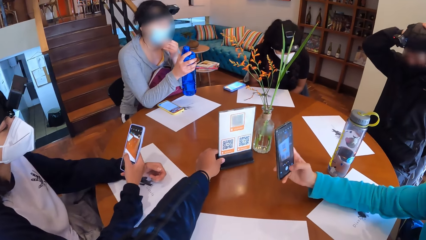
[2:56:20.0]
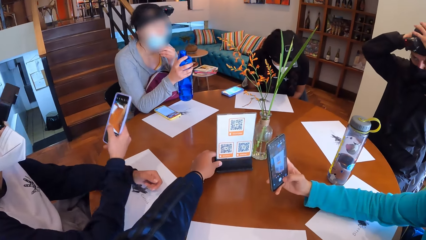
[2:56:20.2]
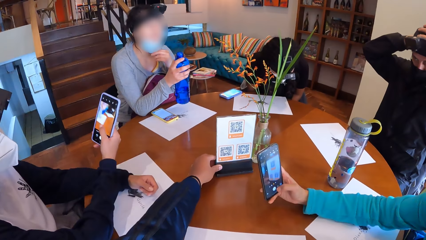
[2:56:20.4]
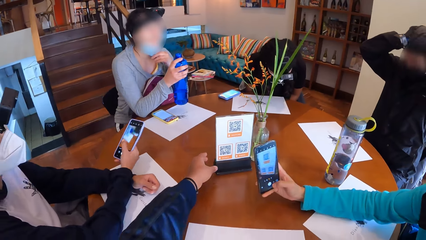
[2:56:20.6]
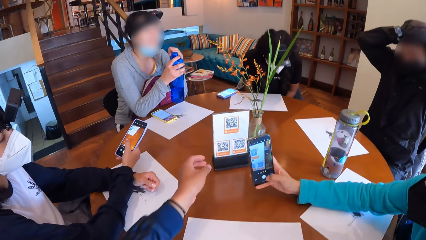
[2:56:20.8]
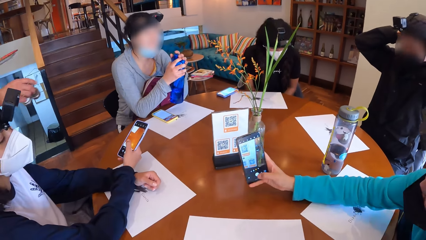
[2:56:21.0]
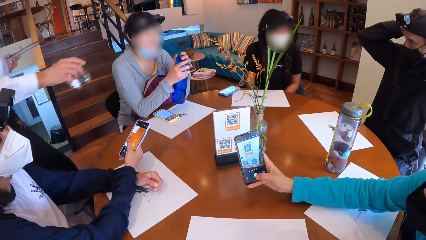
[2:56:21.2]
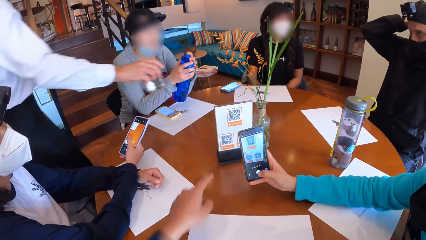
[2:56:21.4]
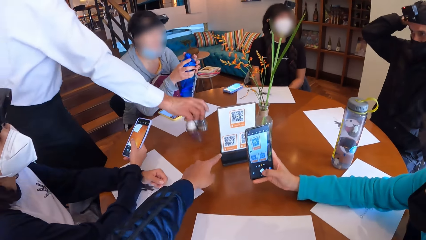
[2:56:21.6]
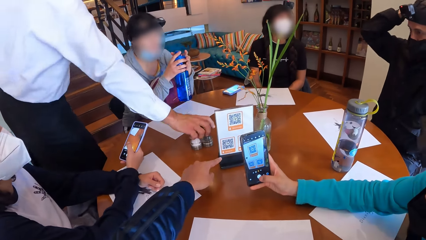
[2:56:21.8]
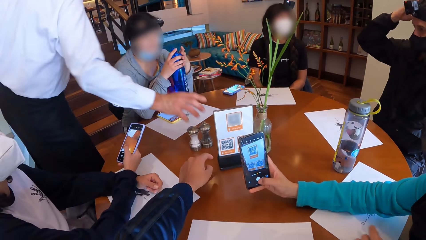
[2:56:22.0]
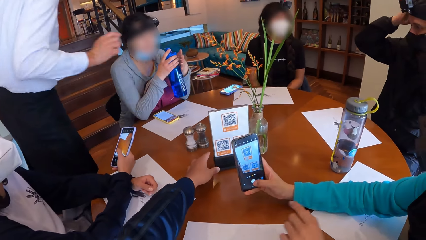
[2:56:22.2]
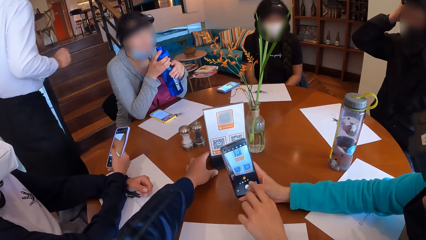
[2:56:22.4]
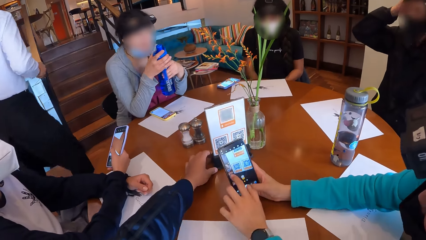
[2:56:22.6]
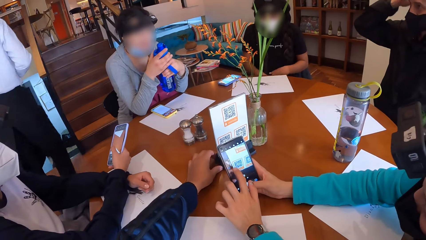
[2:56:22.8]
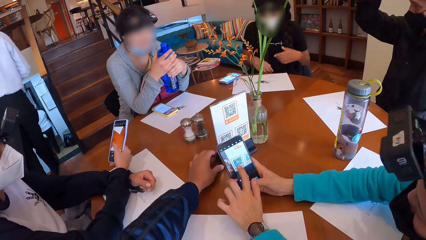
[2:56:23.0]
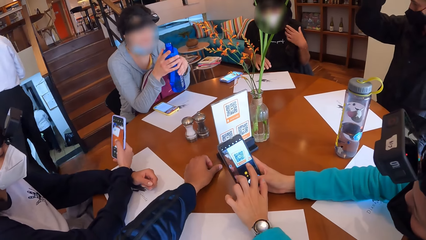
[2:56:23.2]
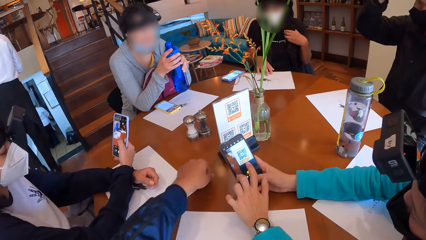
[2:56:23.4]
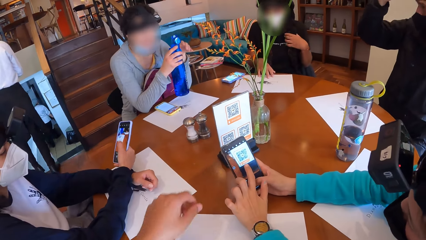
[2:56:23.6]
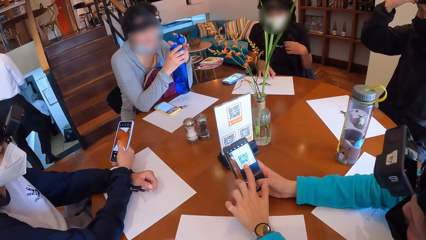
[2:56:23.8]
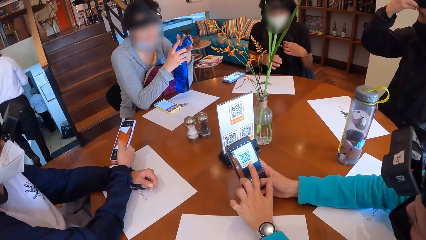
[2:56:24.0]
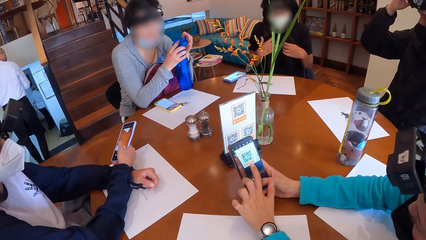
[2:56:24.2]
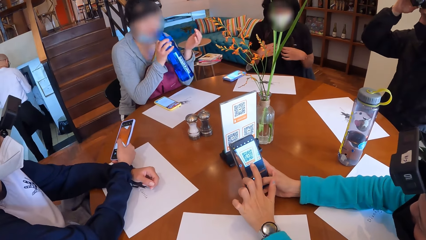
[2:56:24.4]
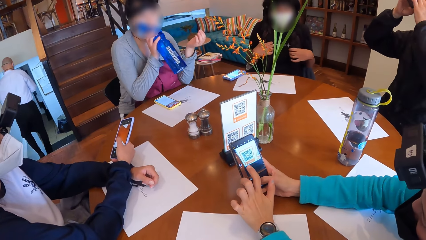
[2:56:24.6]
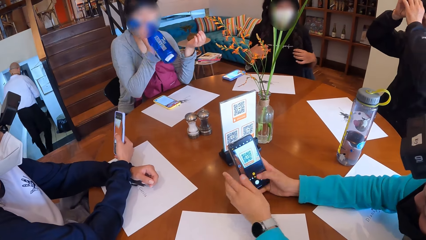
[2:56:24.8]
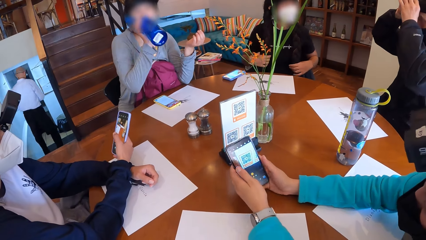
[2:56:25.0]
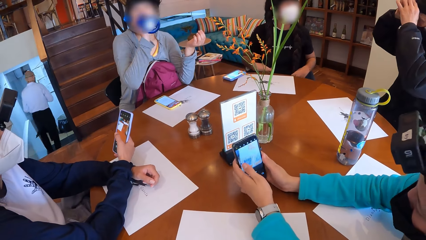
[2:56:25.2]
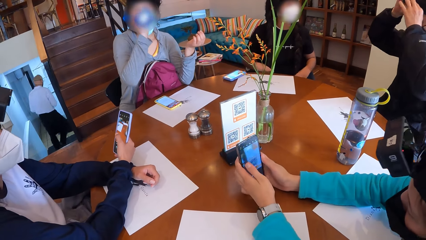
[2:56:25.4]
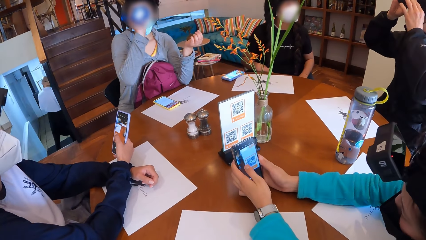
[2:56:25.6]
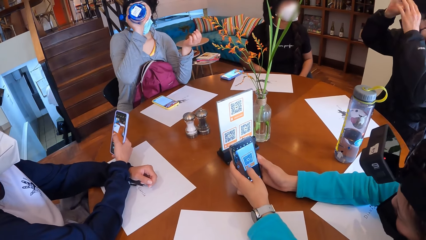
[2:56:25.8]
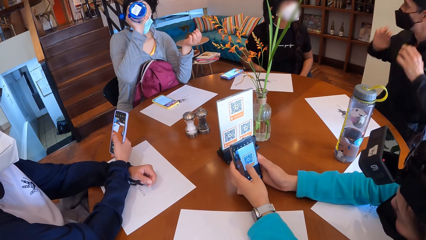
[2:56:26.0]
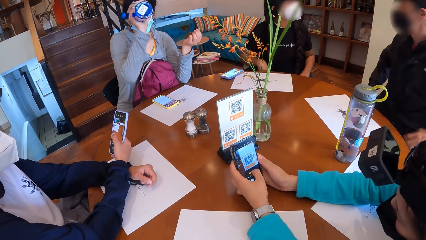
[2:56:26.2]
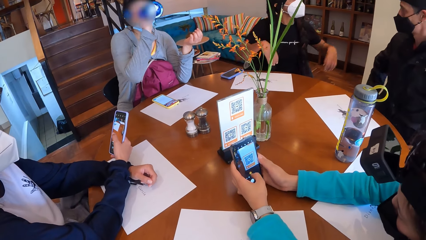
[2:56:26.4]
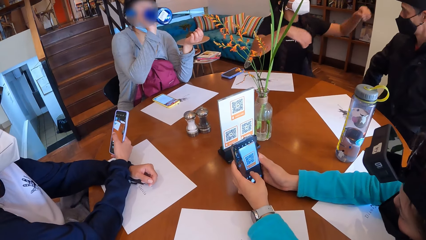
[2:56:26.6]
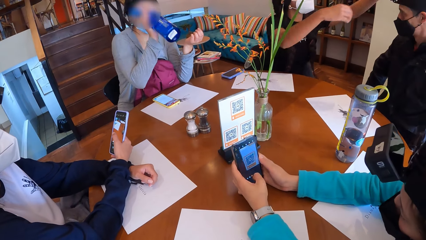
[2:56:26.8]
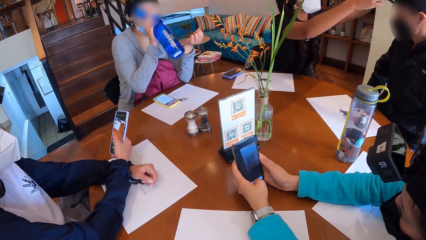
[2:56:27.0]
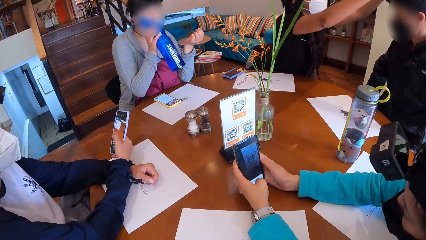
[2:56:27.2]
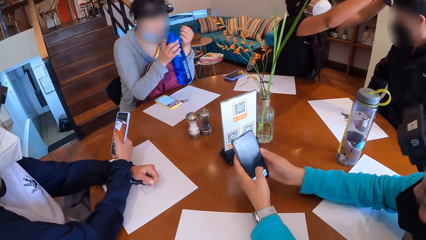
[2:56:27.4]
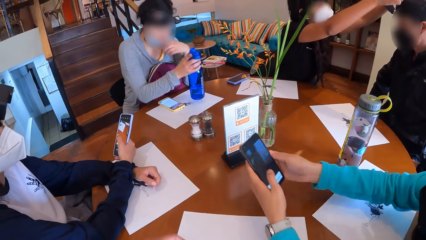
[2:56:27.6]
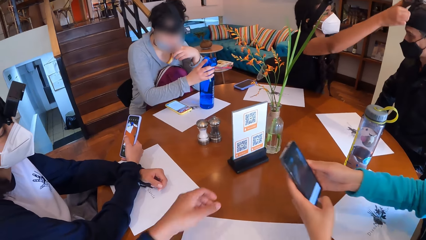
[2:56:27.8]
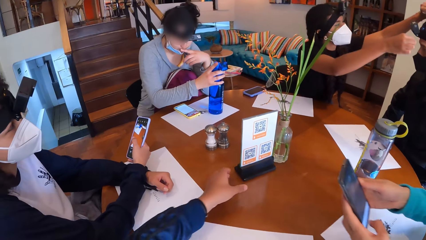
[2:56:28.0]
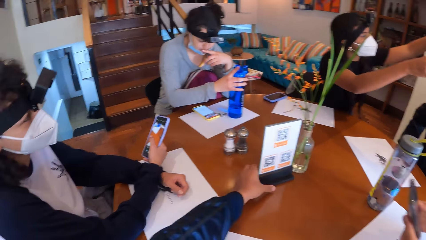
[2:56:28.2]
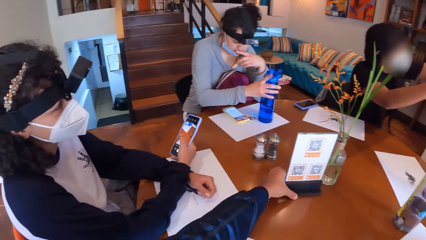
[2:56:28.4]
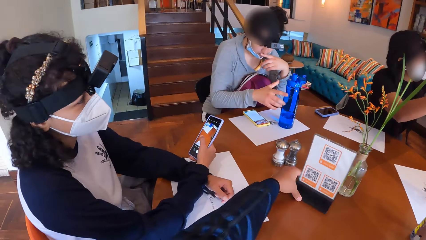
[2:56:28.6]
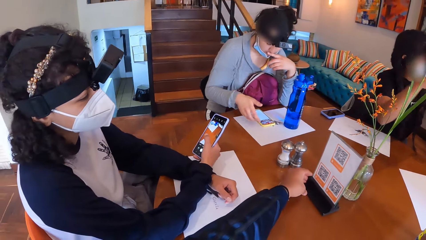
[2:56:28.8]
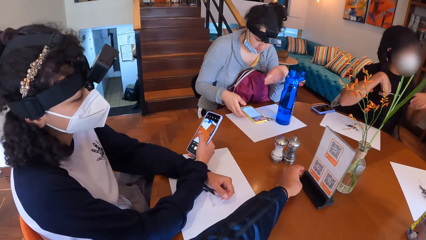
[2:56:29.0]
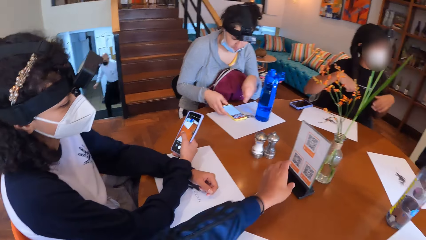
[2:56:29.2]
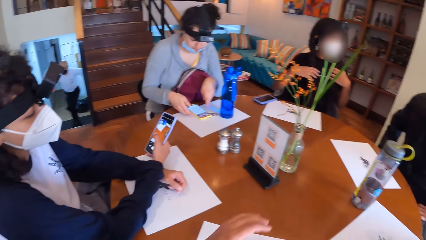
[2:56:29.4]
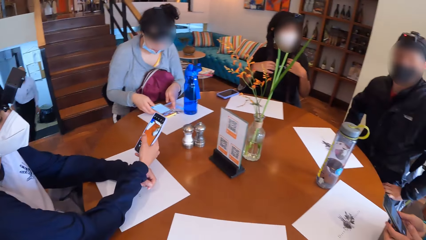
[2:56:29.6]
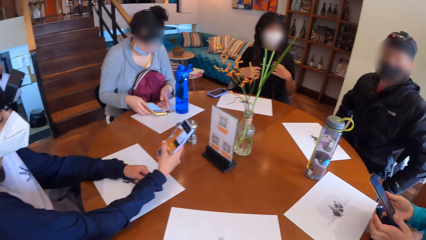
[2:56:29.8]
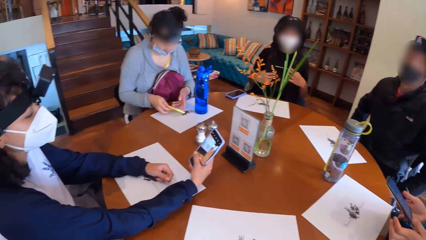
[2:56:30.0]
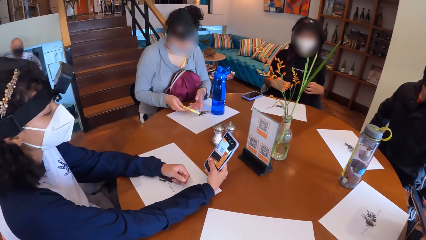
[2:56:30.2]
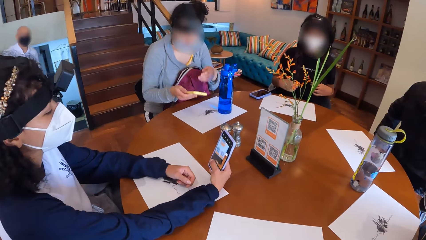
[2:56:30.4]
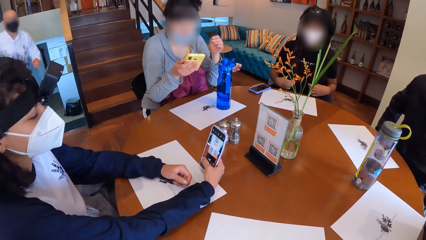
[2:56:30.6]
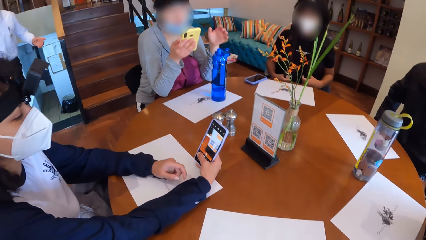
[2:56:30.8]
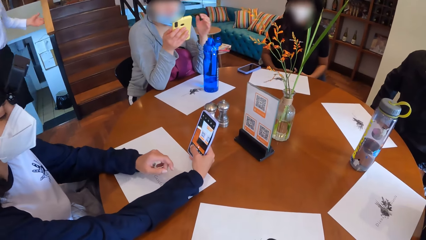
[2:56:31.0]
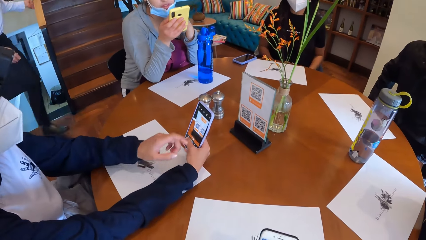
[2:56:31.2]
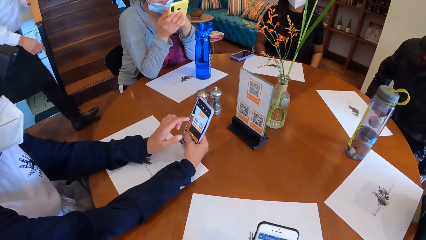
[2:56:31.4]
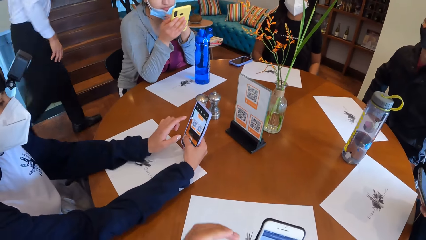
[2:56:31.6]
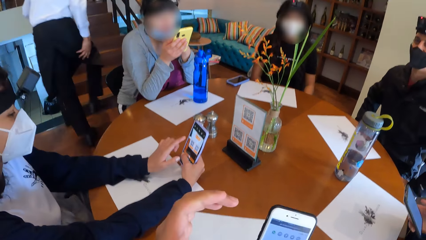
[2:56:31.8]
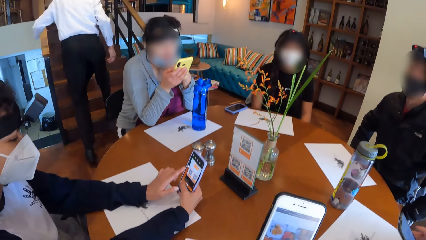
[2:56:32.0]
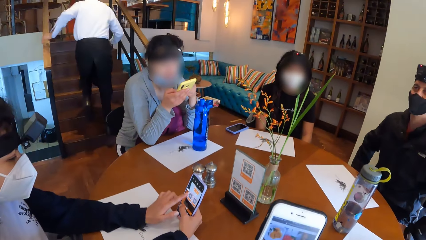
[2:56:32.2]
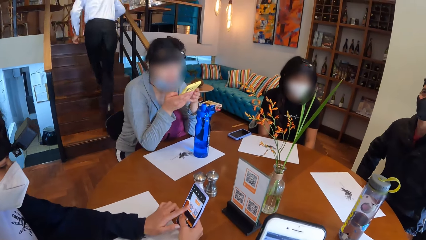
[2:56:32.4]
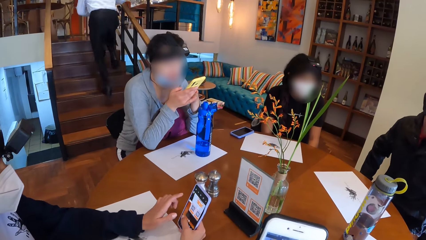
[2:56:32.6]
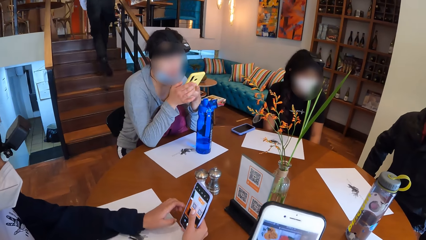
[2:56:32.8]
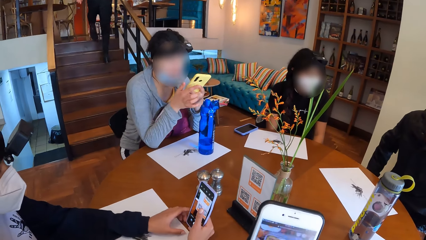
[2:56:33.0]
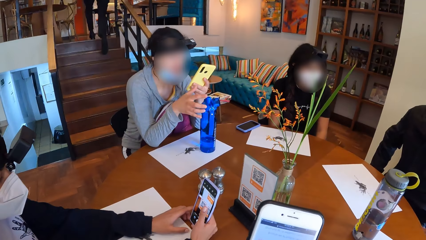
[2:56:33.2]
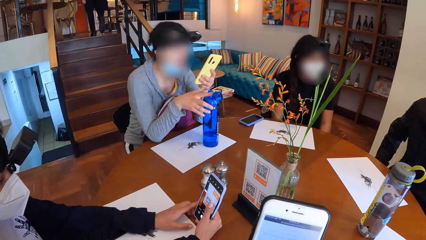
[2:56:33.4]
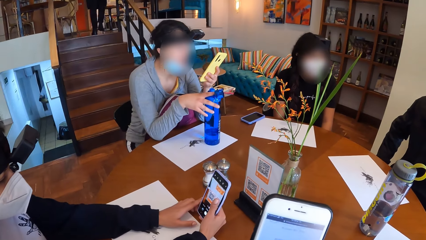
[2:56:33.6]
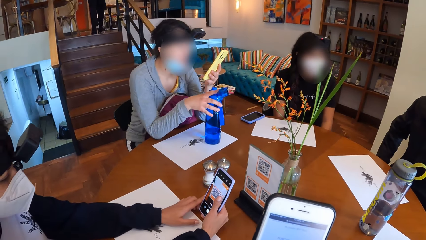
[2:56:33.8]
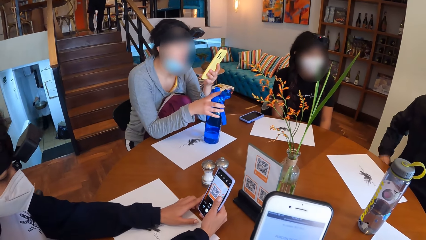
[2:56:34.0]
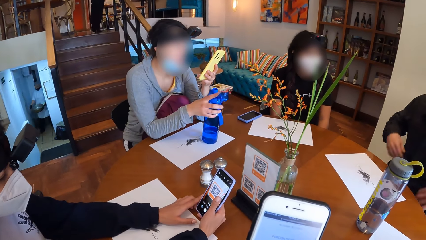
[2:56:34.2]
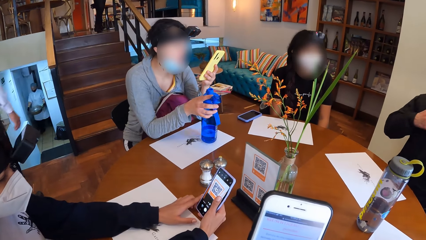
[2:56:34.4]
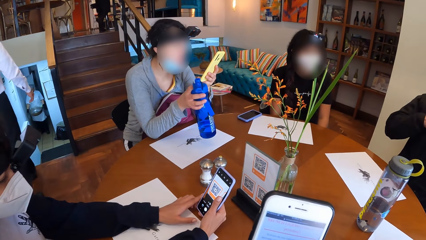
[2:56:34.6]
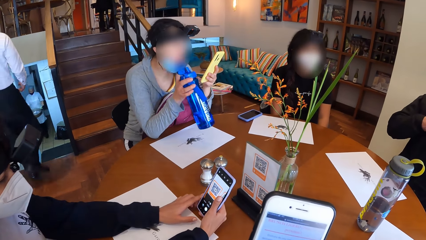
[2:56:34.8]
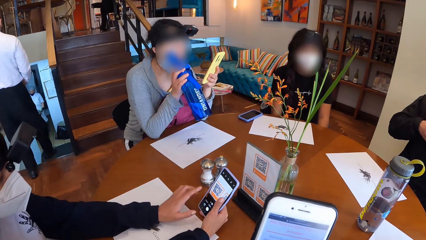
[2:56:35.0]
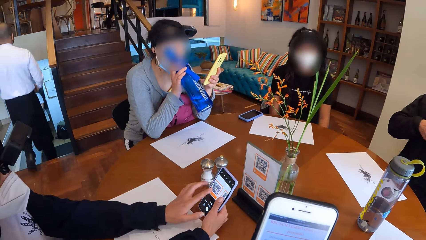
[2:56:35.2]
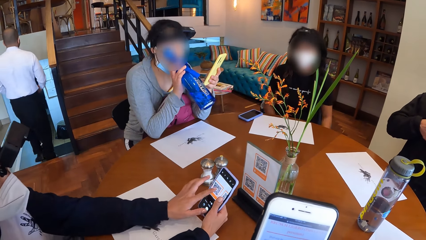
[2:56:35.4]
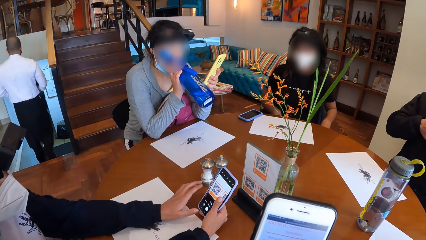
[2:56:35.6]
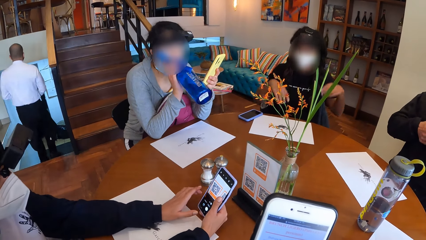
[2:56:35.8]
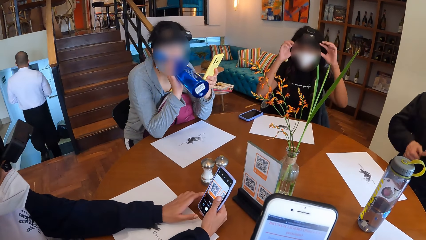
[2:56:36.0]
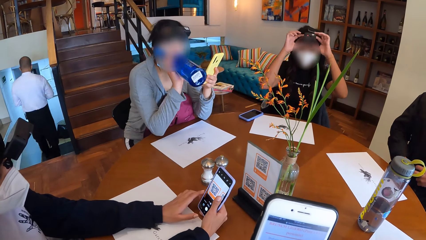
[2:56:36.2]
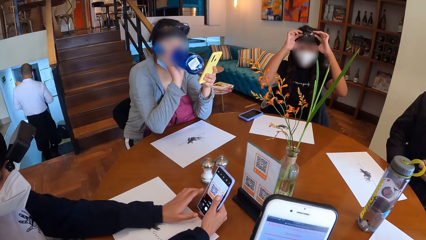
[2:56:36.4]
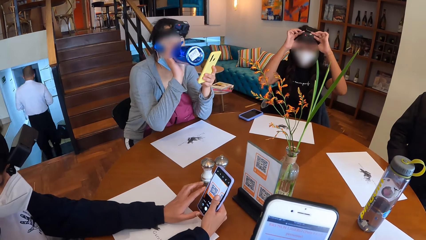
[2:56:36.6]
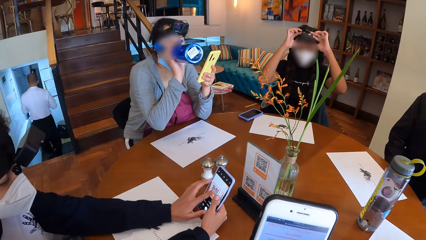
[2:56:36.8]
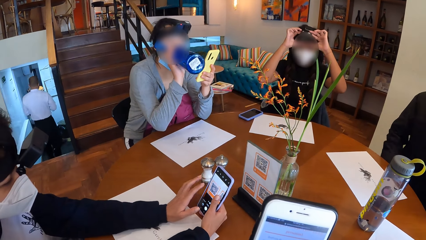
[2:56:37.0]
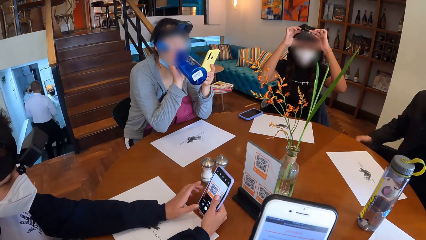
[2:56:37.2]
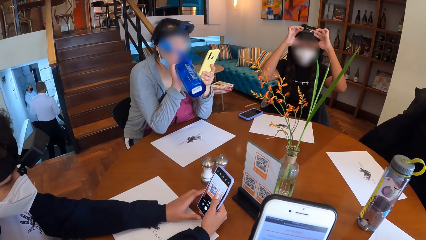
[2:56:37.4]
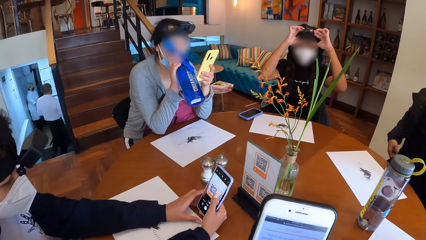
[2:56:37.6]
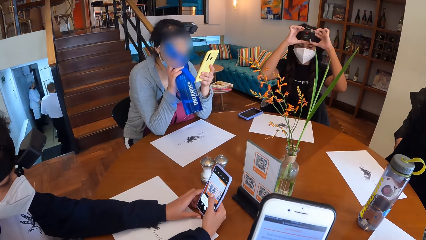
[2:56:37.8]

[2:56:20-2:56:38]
A woman takes down the nose mask with her left hand. Another woman scans the food menu with the phone in her right hand. The first woman holds the bottle of water with both hands. A waiter drops a salt cellar in his right hand on the table and drops a pepper cellar in his right hand on the table. The camera wearer touches and scans the paper. Another woman touches her hair with her left hand. The second woman operates the phone with her left hand. The waiter climbs down the stairs. The first woman opens the bottle of water in her hands. The third woman moves a table mat with her right hand. The first woman drinks from the bottle of water in her right hand. The third woman adjusts the camera of a man with her hands. The camera wearer looks around. The first woman places the bottle of water on the table. The camera wearer moves the menu on the table with his left hand. He touches and scans the paper. The first woman picks up the phone from the table with both hands. Another woman scans the food menu with the phone in her right hand. The camera wearer looks around. The first woman moves the nose mask with her left hand. The camera wearer operates the phone in his right hand. The fourth woman operates the phone with her hands. The first woman holds the phone with both hands, picks up the bottle of water from the table with her right hand, and drinks from the bottle of water in her right hand. The fourth woman operates the phone with her left hand. The man unzips his jacket with both hands. The third woman adjusts the camera on her head with both hands.
